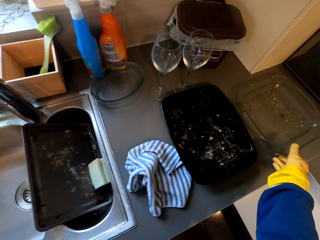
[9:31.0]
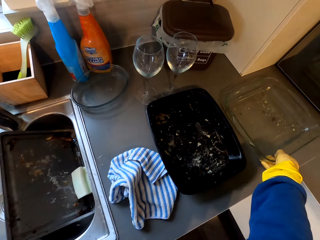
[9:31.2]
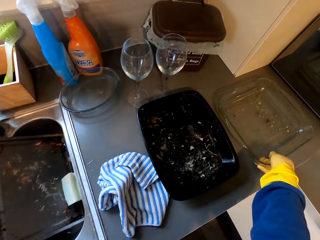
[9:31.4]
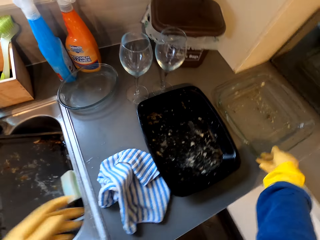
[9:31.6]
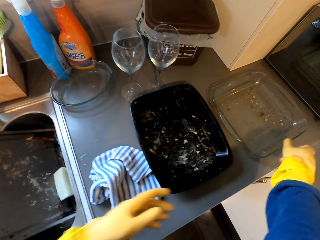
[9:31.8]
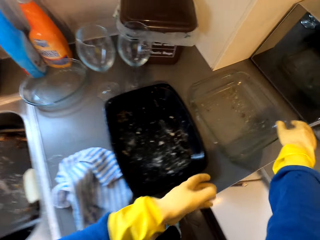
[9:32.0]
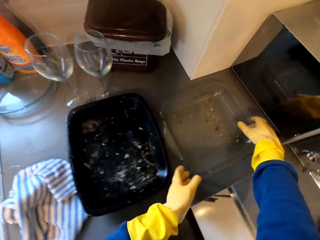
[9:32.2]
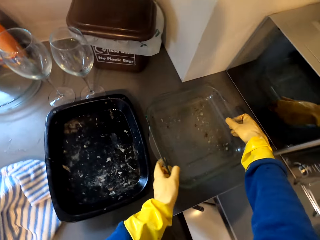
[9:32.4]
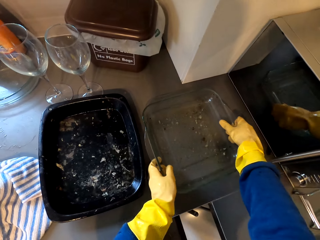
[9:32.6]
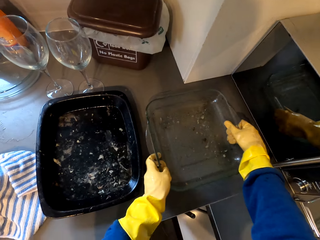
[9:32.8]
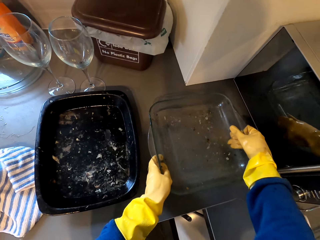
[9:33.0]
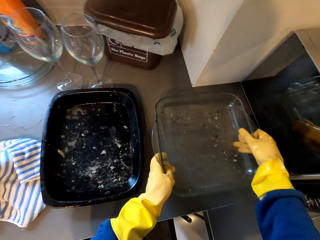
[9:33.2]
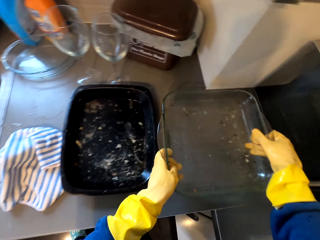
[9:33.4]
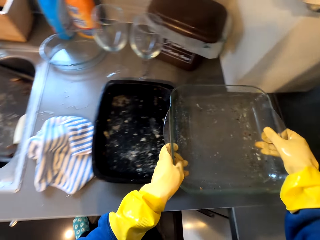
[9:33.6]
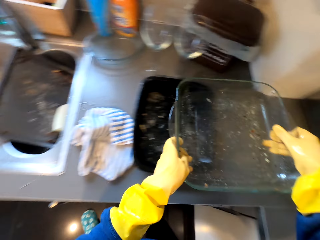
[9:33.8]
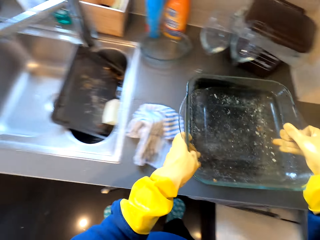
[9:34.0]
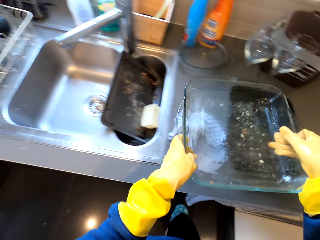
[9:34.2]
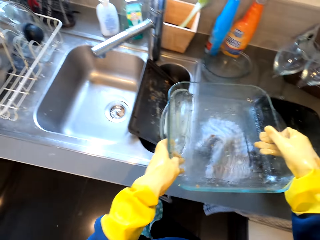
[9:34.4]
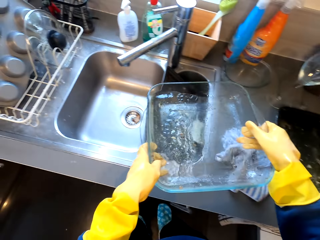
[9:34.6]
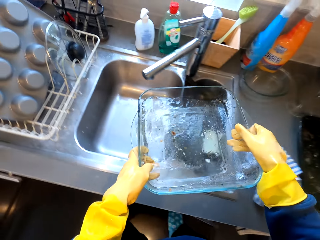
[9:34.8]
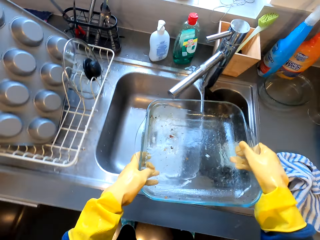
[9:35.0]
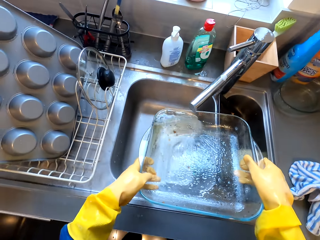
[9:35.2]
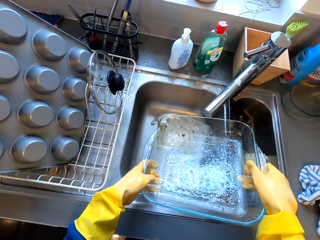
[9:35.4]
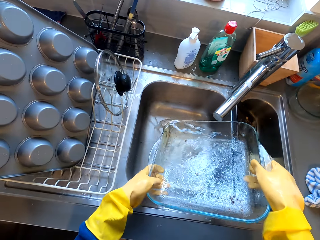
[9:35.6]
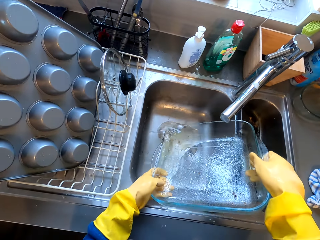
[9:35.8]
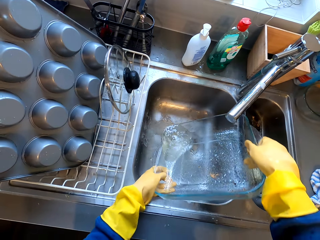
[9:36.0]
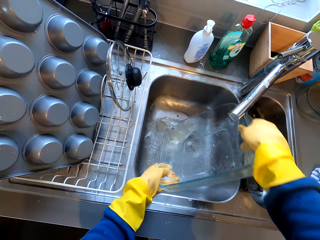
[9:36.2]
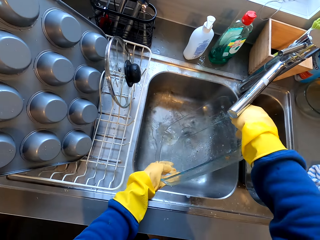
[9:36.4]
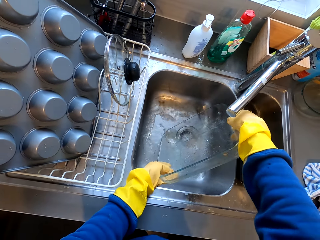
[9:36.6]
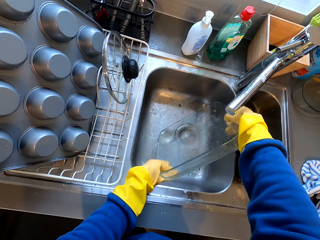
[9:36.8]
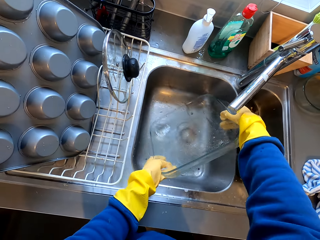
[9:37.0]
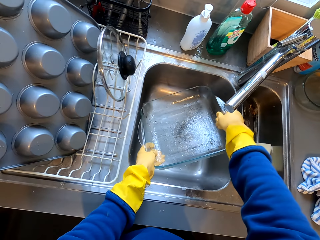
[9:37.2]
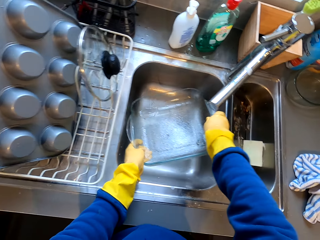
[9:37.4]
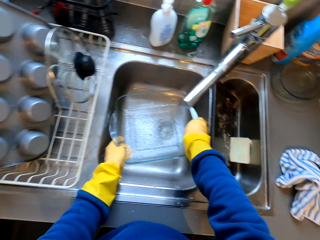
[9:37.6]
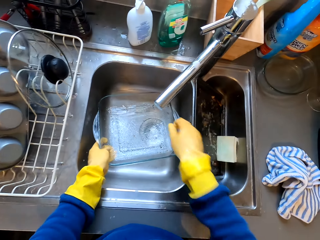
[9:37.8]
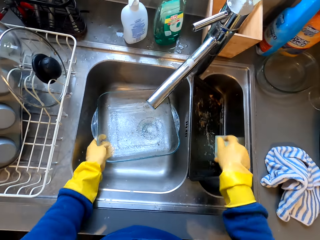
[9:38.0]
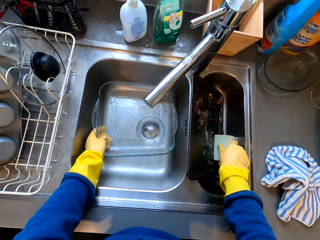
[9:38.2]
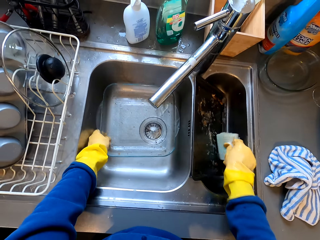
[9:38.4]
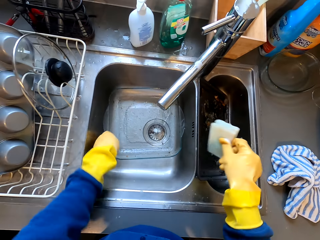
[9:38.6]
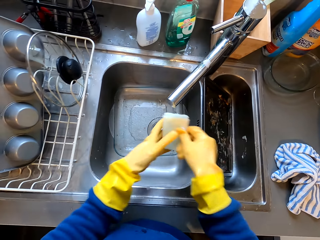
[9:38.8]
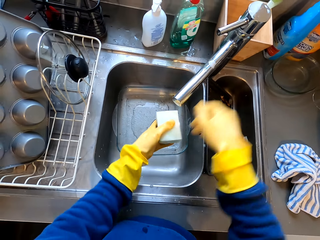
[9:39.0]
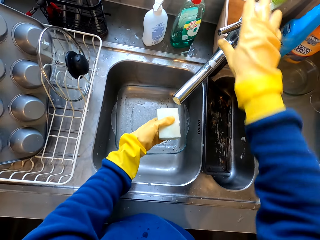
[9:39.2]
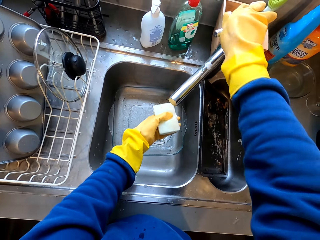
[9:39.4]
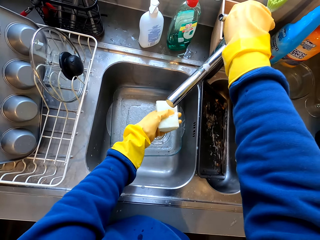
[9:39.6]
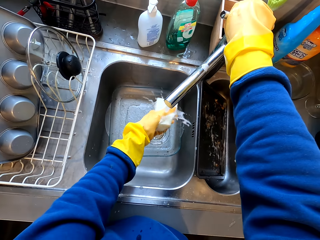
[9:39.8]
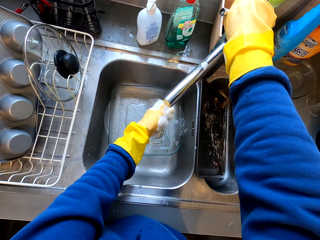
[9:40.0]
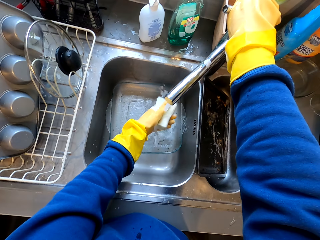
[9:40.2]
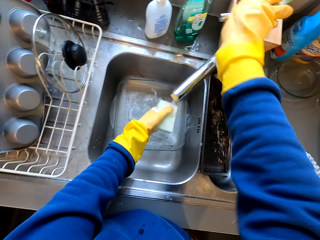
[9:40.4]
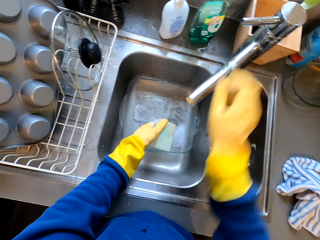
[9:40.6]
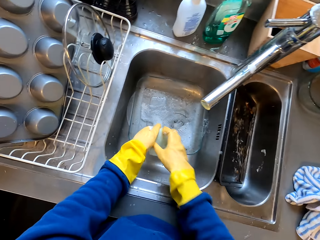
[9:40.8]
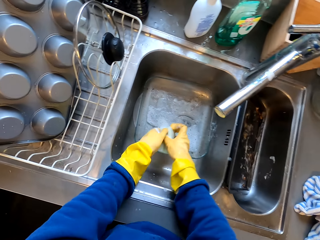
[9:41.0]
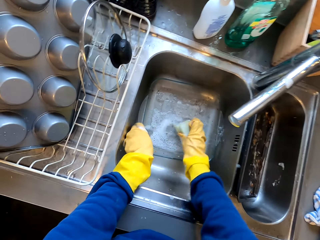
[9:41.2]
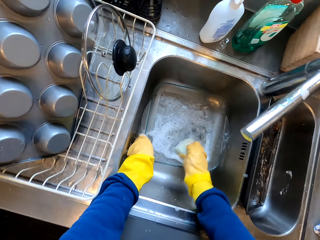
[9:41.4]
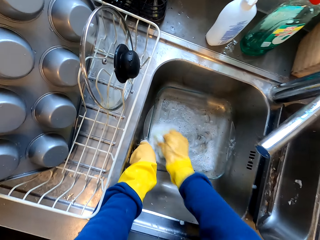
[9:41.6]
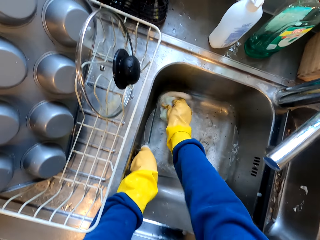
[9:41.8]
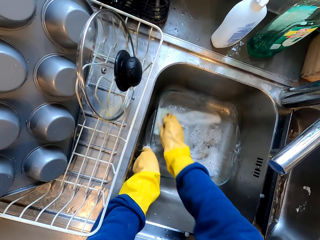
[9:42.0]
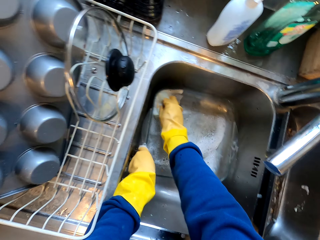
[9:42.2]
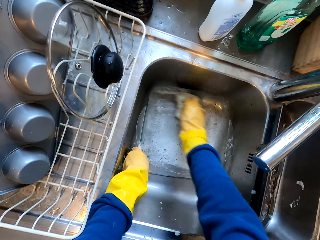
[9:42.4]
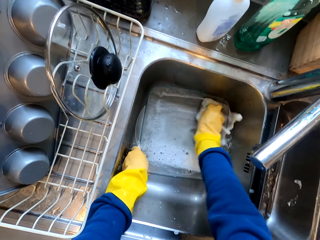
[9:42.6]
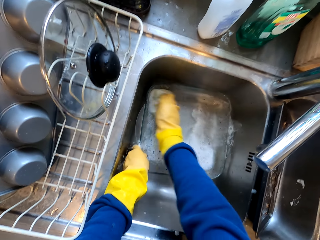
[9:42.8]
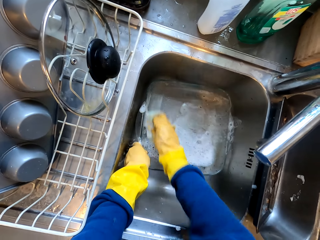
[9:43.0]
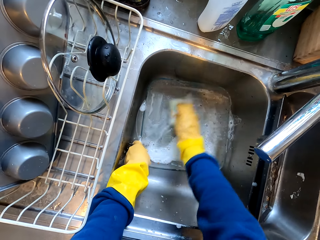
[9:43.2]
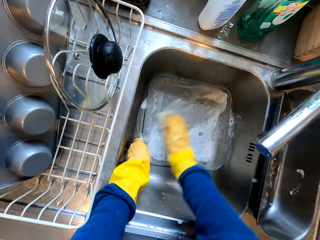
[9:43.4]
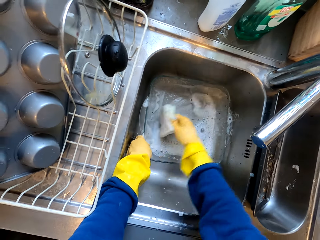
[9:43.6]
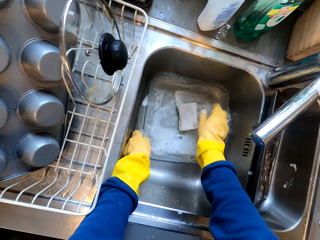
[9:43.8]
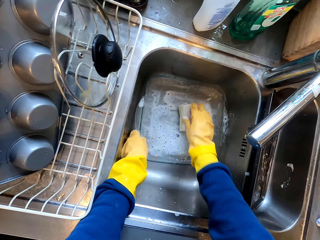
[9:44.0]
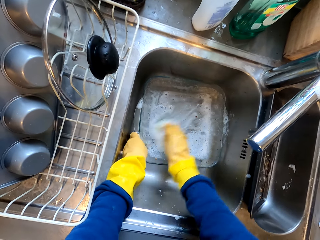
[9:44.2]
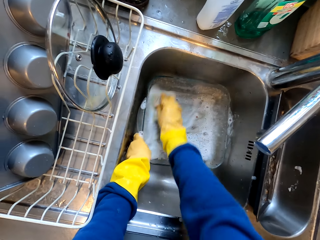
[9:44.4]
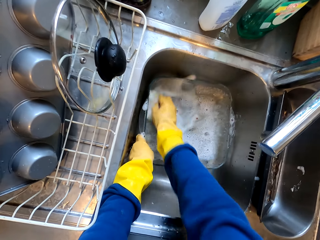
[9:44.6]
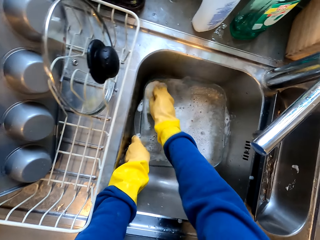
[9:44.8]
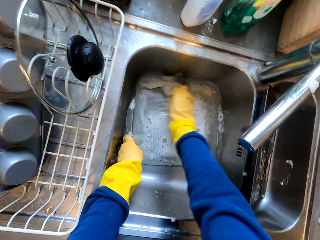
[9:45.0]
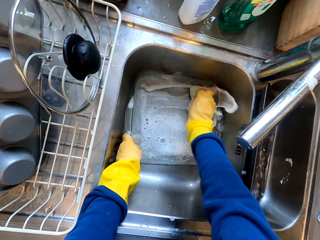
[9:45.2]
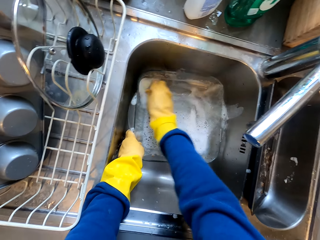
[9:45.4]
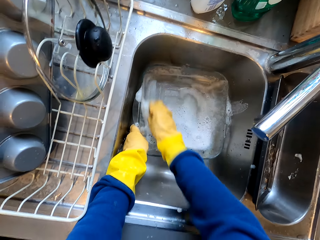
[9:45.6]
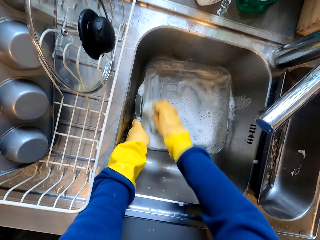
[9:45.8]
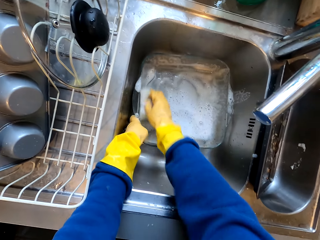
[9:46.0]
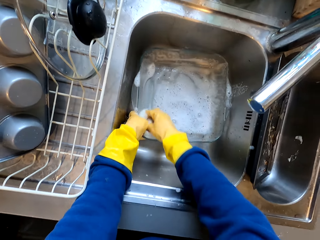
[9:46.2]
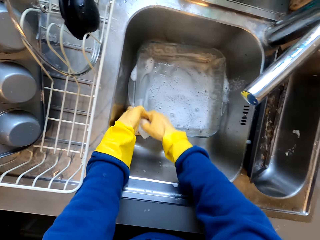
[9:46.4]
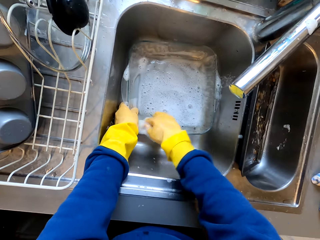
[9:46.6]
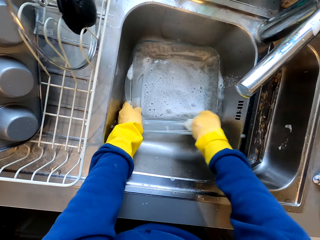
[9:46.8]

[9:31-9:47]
The camera wearer holds the rectangular bowl. He picks up the serving dish from the sink. He pours water inside the sink. He drops the bowl in the sink. He holds the dishwashing sponge using his left hand. He picks up the dish sponge. He holds the dishwashing sponge with both hands. He holds the dishwashing sponge using his left hand. He holds the water tap valve. He opens the sink tap. He squeezes the dish sponge in the sink. He closes the sink tap. He holds the dishwashing sponge with both hands. He cleans the serving dish with the dish sponge in the sink.

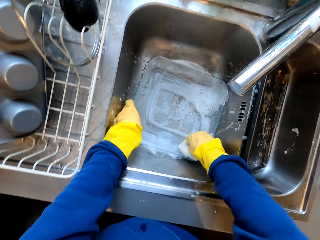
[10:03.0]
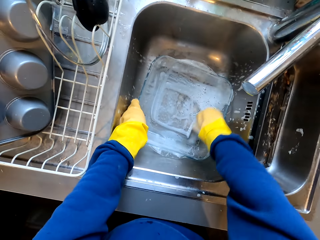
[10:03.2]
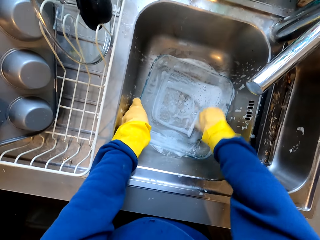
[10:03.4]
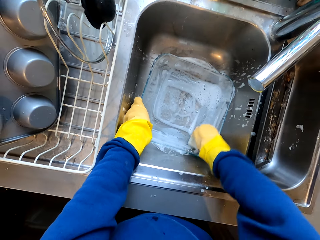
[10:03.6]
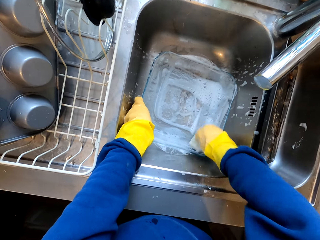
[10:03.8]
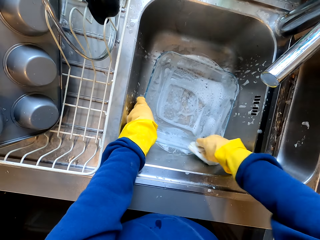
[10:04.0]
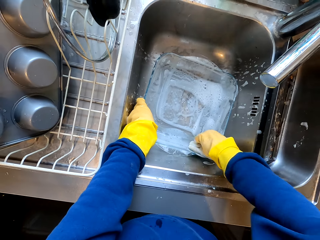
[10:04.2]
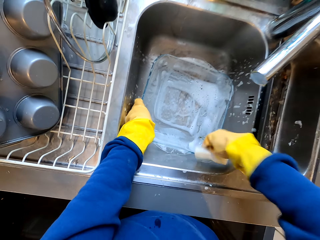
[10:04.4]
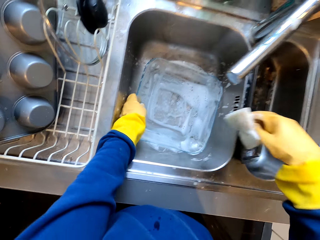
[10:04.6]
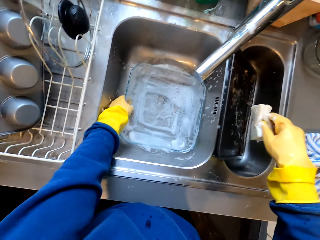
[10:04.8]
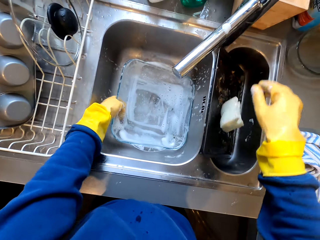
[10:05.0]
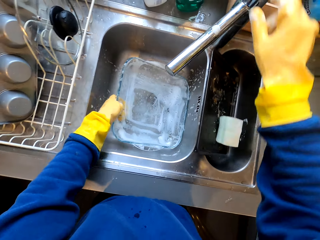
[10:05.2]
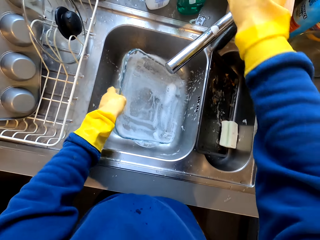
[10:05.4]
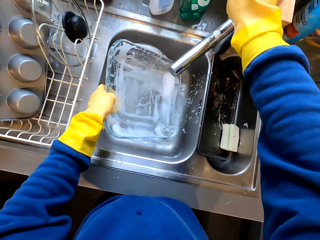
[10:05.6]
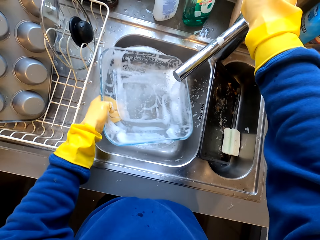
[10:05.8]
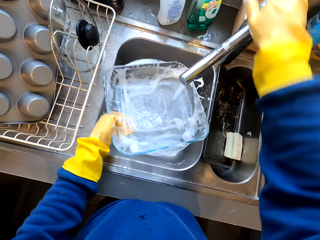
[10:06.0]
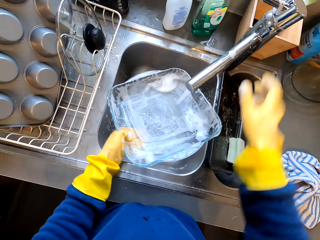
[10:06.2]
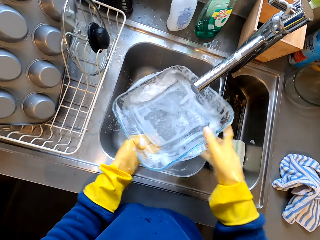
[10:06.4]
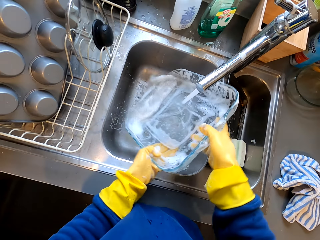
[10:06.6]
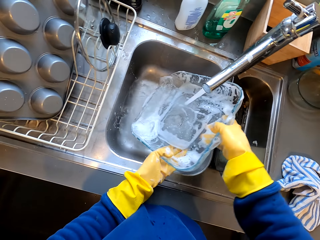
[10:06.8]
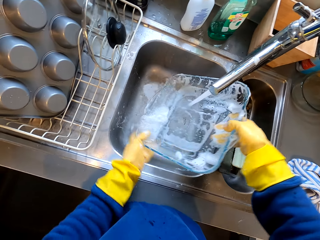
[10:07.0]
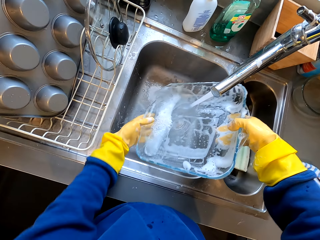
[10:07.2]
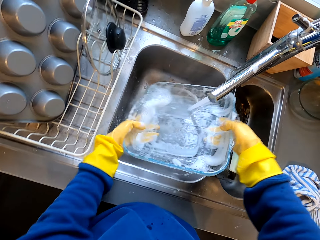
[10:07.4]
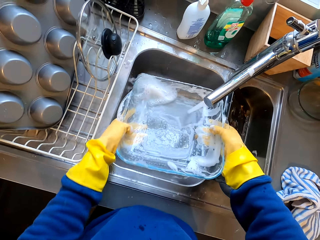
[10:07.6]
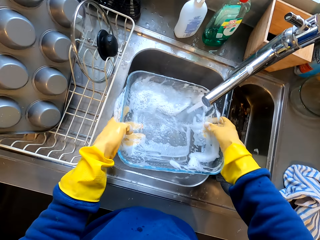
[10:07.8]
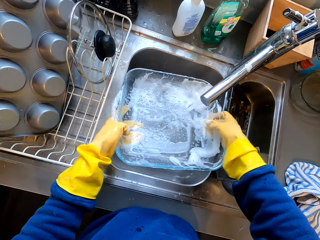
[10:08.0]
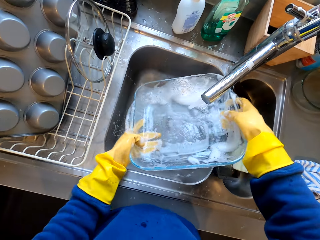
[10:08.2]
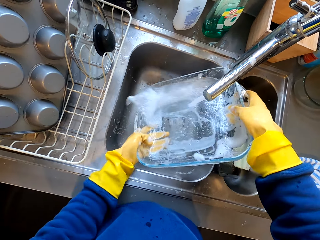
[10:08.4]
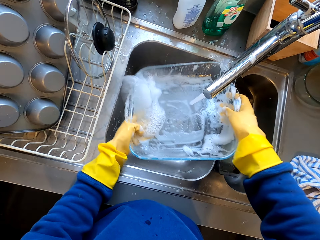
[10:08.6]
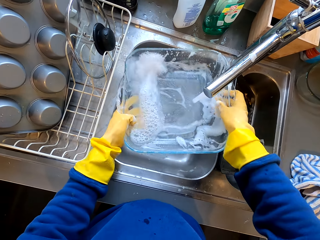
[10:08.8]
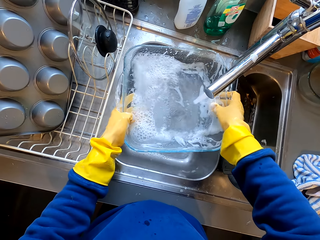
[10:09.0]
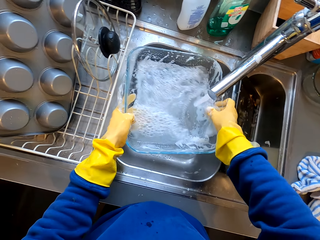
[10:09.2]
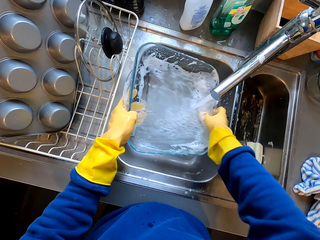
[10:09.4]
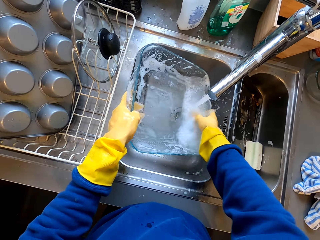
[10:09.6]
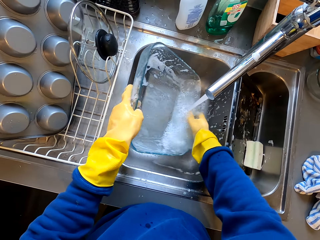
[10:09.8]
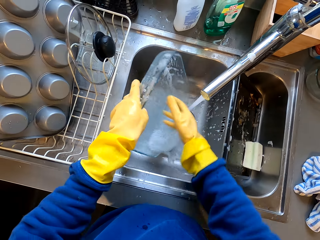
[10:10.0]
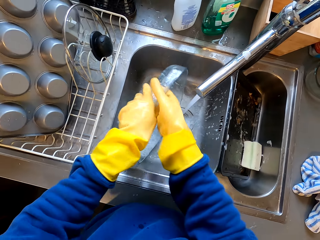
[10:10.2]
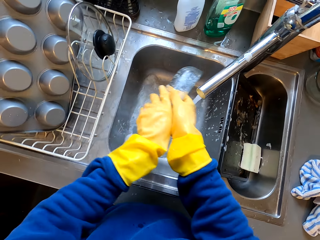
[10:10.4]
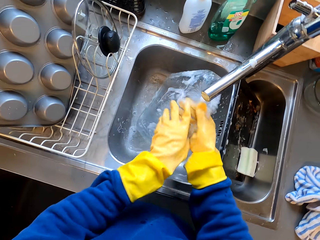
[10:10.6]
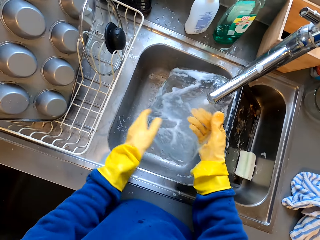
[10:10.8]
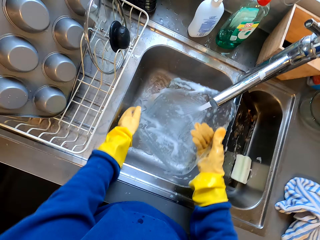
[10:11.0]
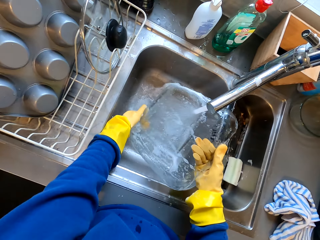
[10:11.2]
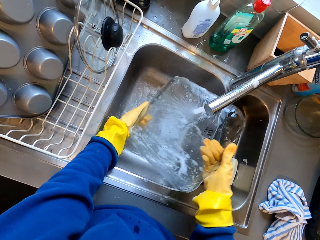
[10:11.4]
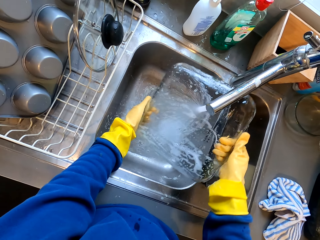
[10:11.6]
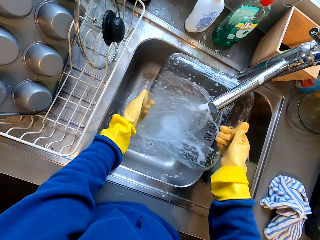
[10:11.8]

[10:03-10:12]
The camera wearer drops the dishwashing sponge in the sink using his right hand. He lifts his left hand towards the water tap valve. He turns on the water tap. He rinses the dish. He cleans the serving dish in the sink.
